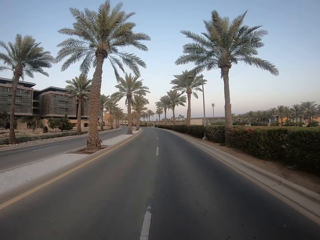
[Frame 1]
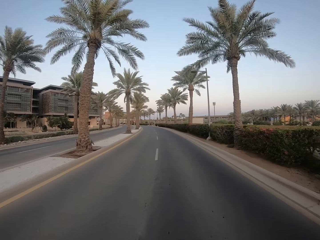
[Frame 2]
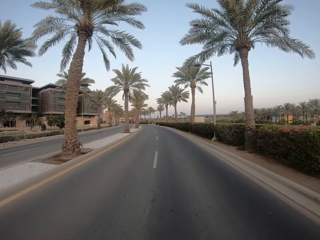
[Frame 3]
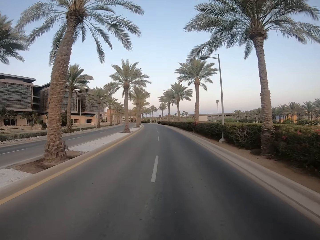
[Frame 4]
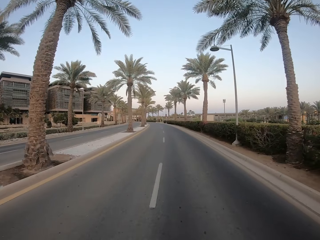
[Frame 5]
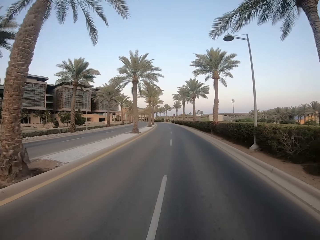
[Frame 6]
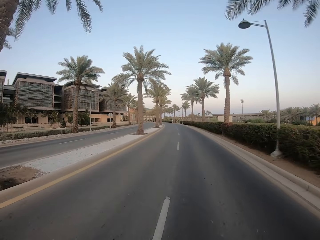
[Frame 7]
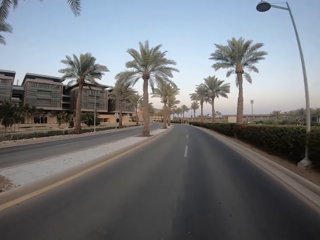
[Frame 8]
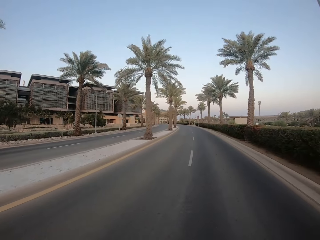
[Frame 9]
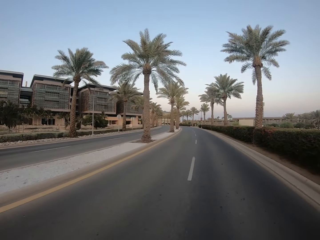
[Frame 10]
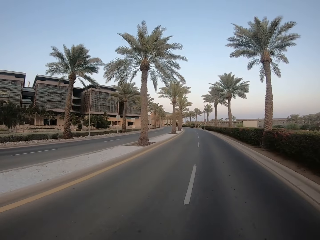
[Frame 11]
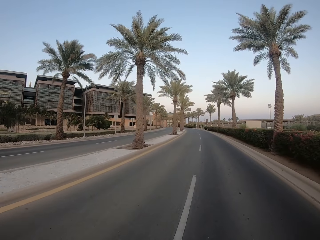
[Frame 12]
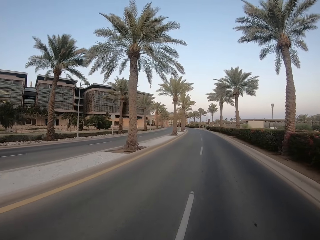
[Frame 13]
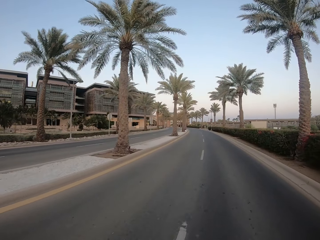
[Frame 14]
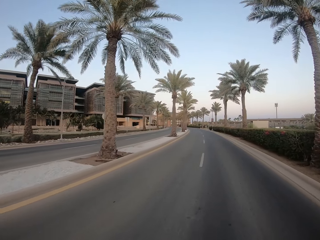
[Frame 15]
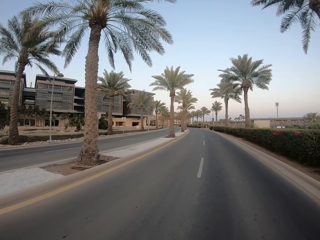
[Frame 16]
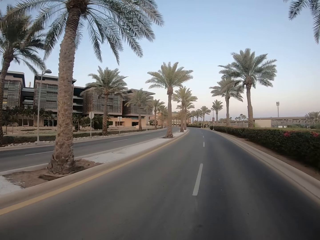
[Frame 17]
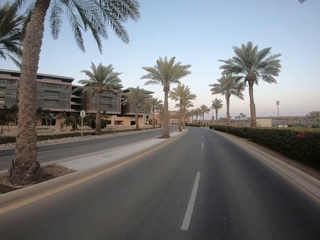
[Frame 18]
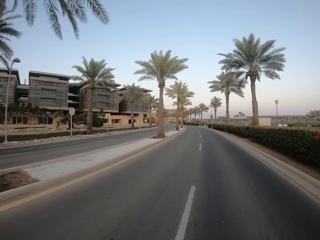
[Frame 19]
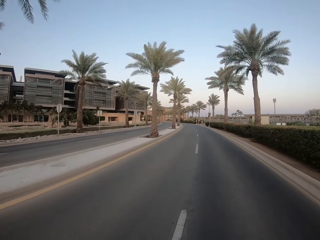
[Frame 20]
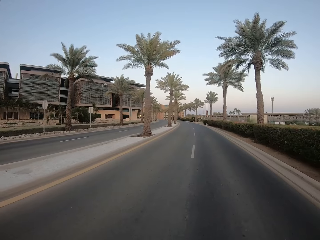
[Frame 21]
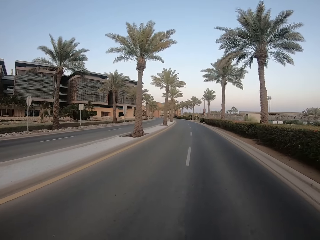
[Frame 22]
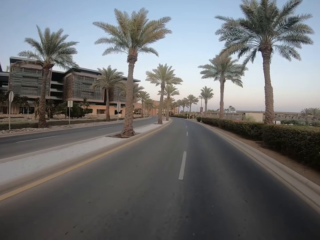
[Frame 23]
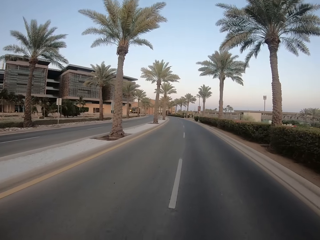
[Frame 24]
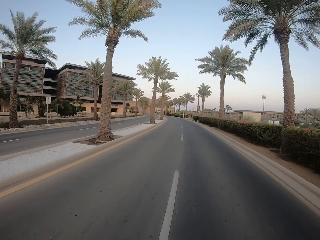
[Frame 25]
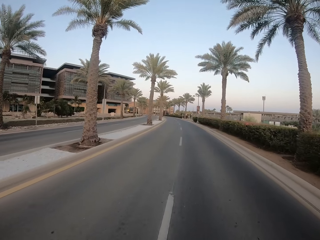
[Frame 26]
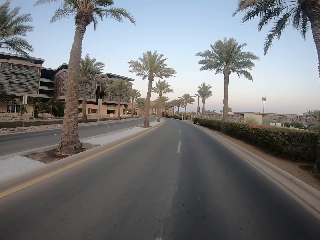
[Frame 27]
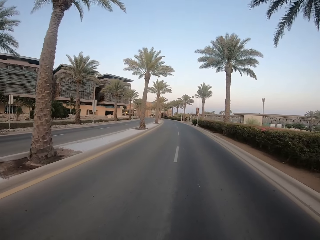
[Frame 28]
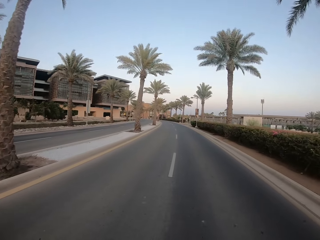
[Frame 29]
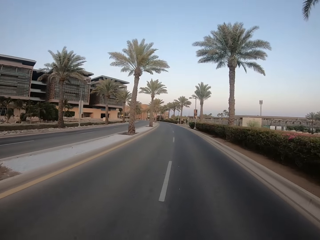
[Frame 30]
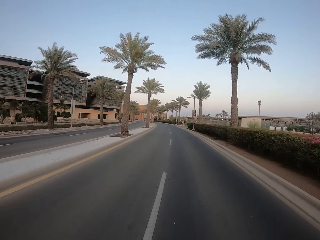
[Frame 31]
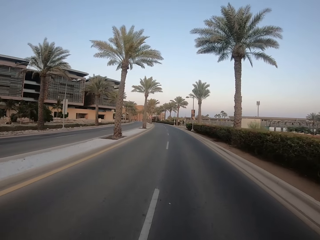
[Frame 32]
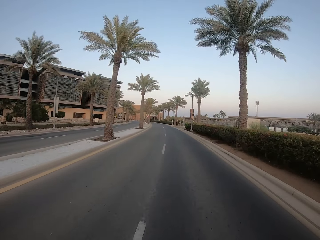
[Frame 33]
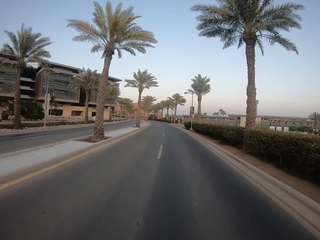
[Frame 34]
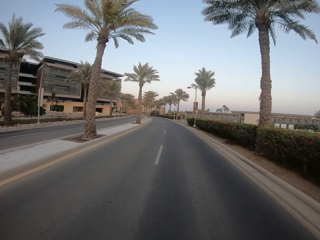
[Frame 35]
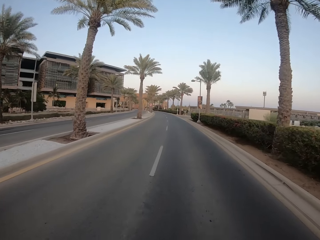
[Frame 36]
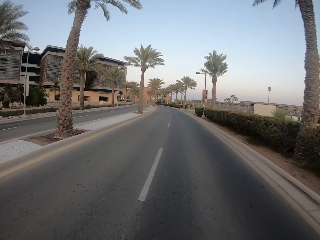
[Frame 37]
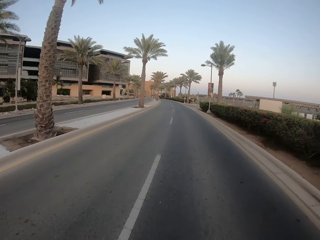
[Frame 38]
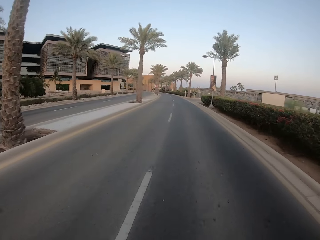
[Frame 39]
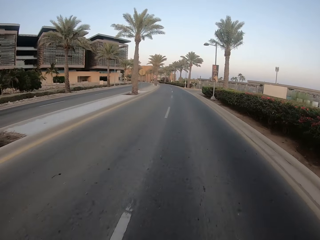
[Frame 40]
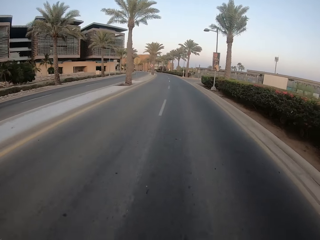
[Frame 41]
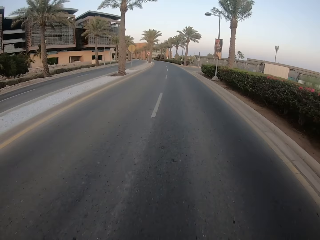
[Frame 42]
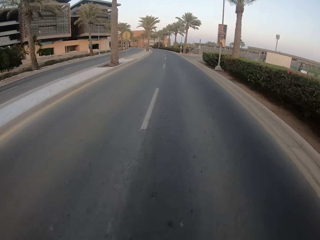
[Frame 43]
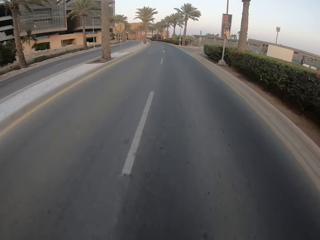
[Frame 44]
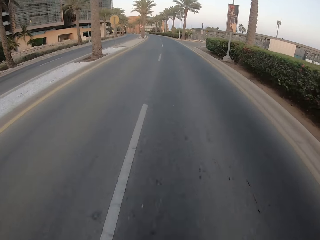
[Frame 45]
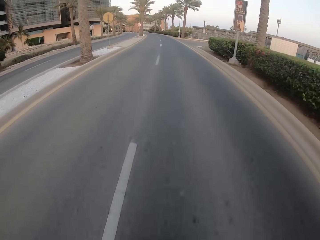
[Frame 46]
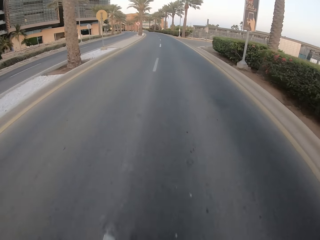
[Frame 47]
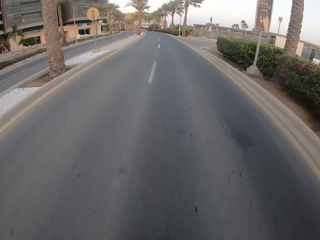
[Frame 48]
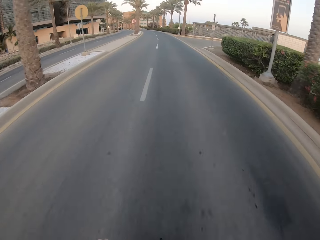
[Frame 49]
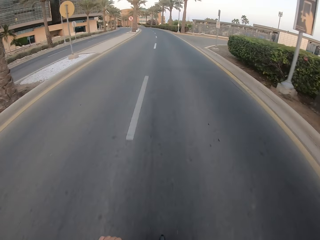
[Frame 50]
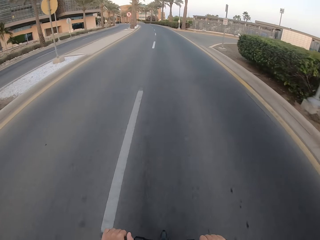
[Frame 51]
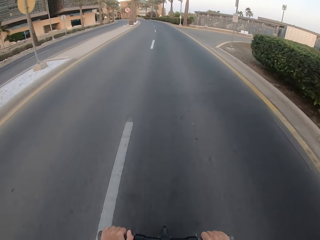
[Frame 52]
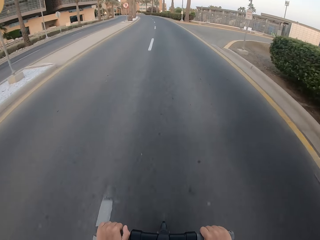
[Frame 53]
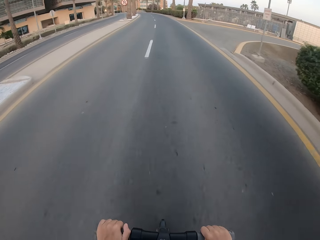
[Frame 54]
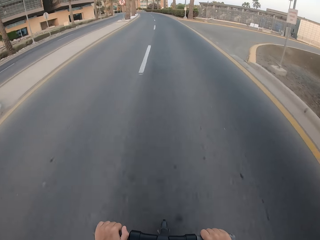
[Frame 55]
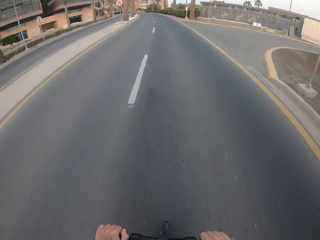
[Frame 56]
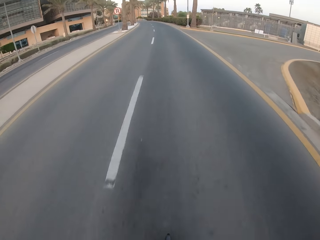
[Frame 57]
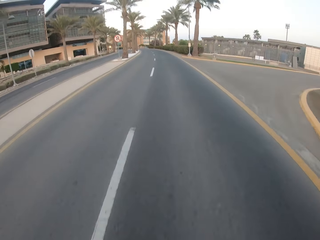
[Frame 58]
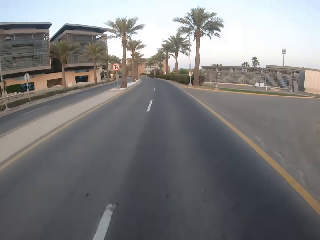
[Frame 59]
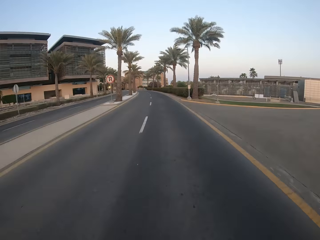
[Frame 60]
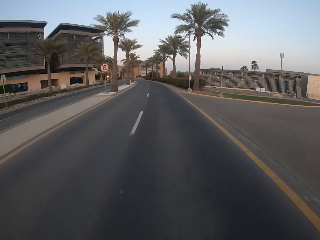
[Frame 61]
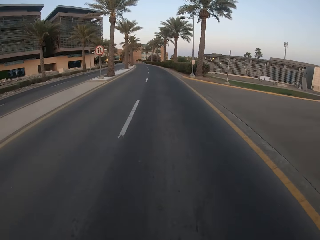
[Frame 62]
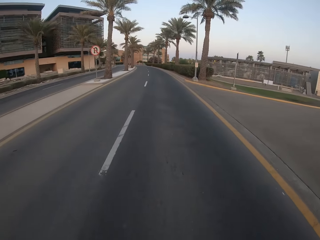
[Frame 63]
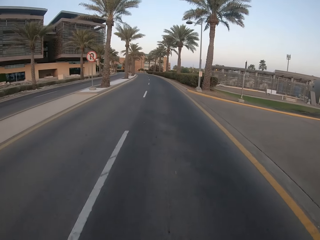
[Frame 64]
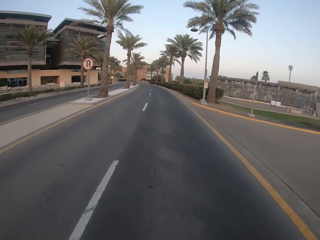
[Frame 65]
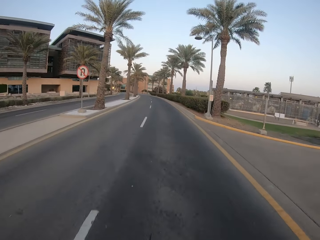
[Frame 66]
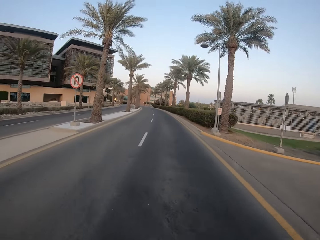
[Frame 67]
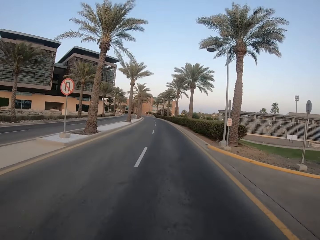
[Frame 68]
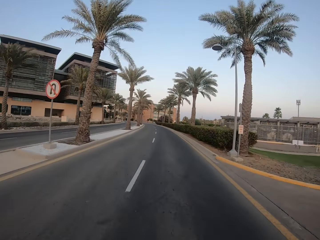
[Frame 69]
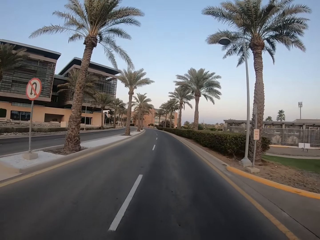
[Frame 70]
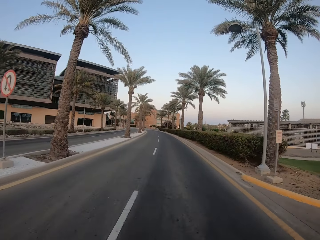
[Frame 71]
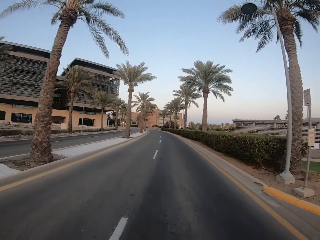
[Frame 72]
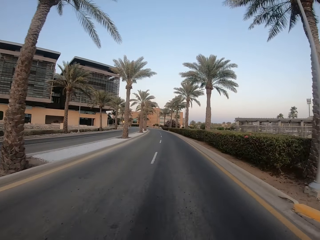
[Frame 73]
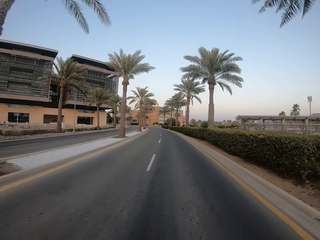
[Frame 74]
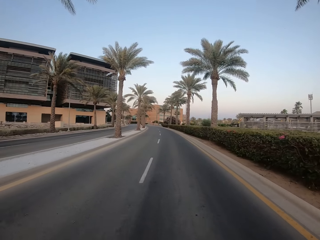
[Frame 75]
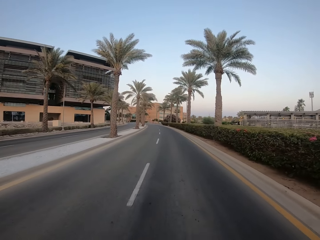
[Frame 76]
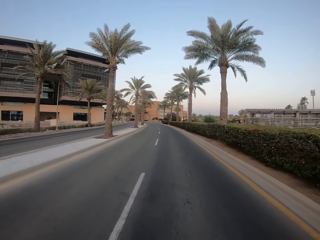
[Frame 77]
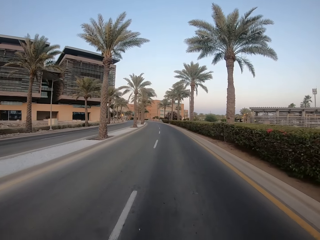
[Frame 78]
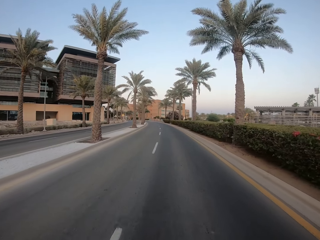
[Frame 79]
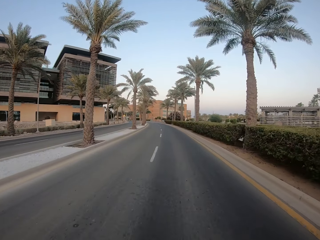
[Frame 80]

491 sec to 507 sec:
The camera wearer rides a bicycle on the streets.

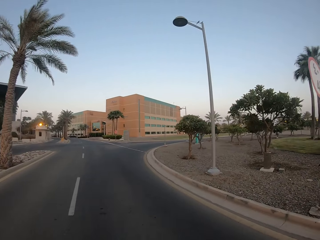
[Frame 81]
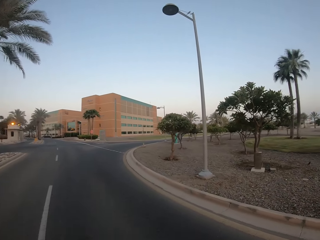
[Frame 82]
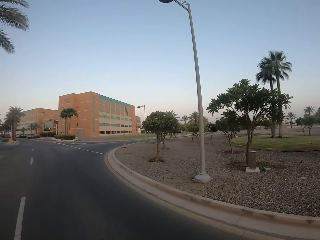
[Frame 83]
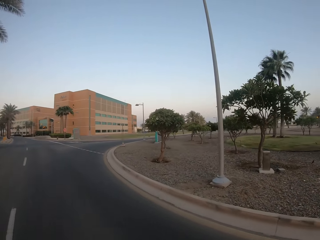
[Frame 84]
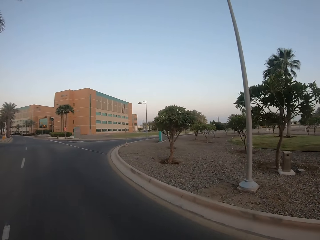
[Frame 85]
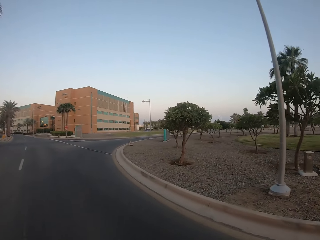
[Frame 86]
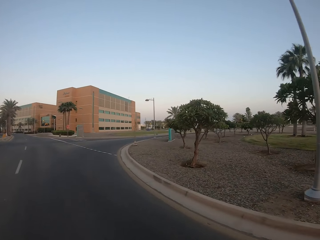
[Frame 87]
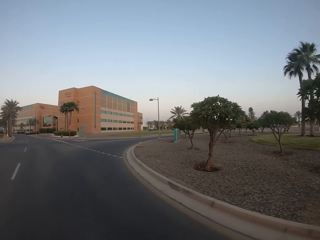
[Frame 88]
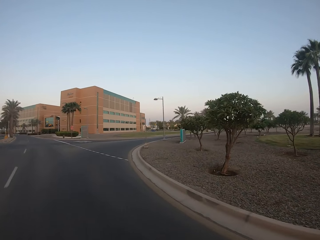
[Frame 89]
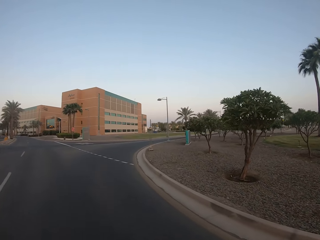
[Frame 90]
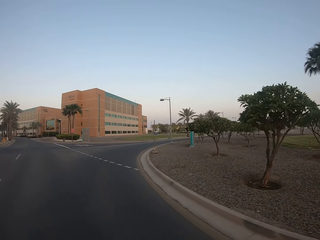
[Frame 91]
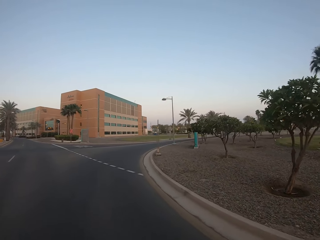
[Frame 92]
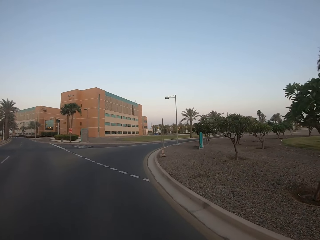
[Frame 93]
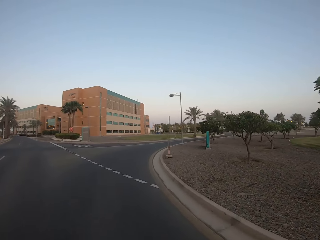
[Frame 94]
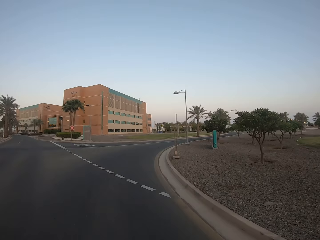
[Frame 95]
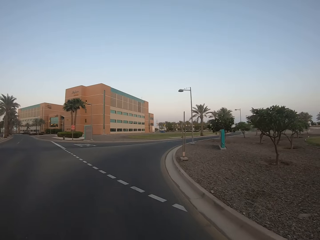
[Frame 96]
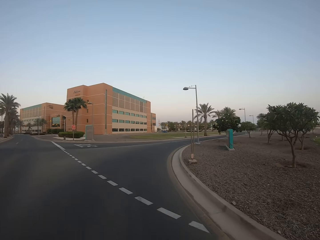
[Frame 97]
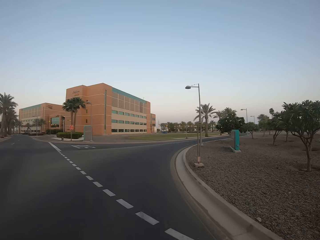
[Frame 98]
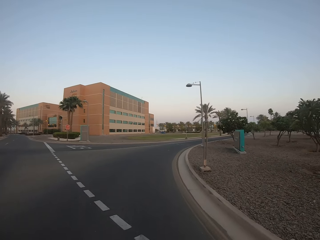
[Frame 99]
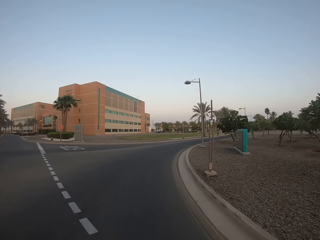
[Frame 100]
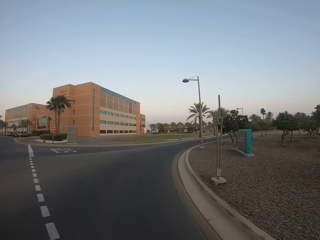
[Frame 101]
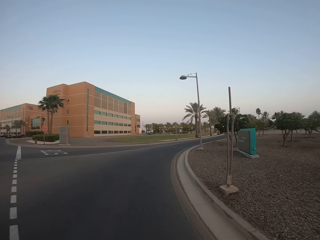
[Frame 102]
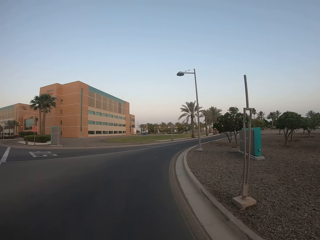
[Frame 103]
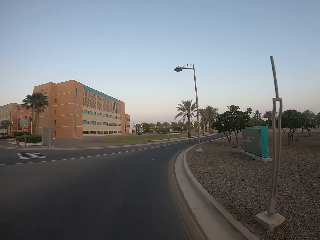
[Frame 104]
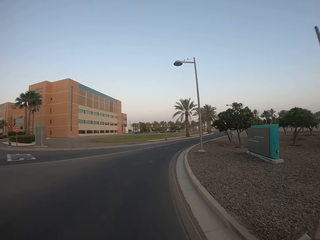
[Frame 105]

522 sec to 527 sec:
The camera wearer turns right. They ride around the street.
